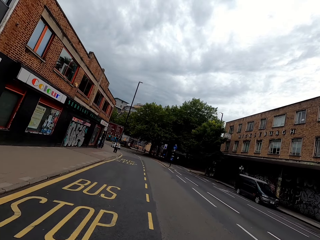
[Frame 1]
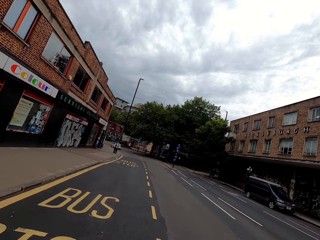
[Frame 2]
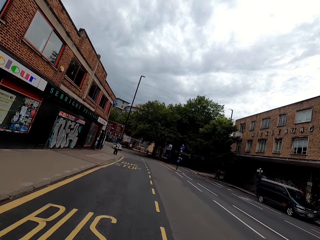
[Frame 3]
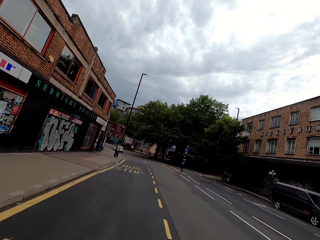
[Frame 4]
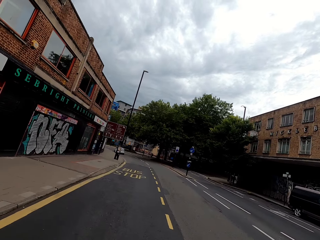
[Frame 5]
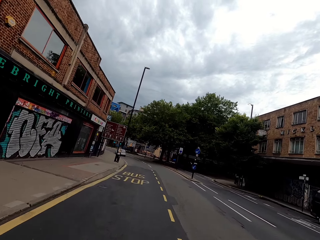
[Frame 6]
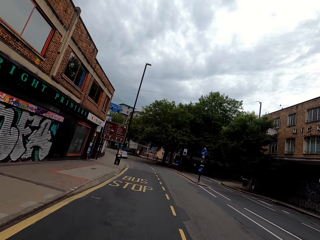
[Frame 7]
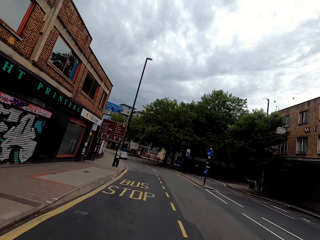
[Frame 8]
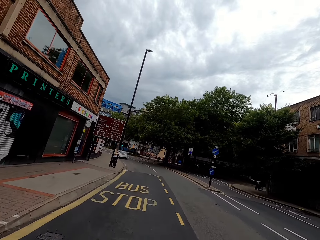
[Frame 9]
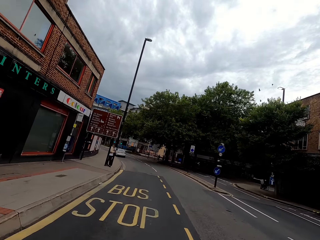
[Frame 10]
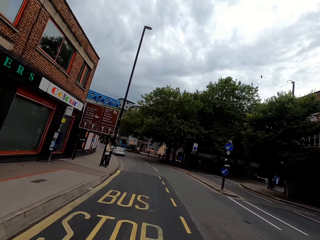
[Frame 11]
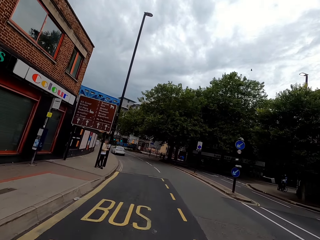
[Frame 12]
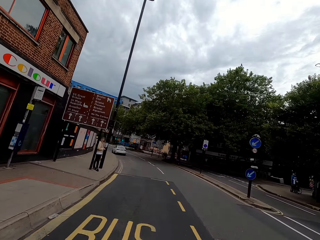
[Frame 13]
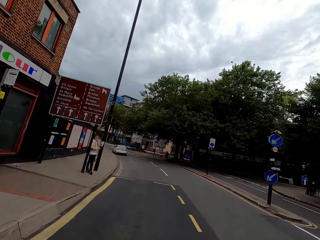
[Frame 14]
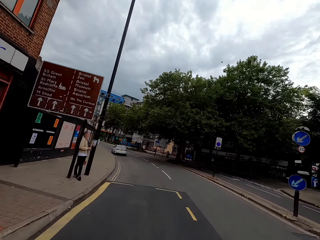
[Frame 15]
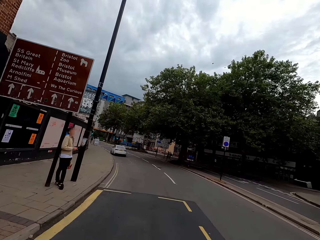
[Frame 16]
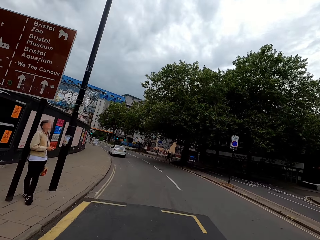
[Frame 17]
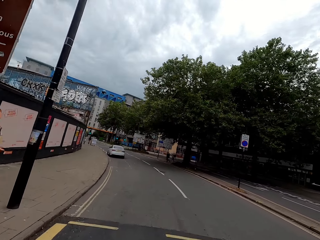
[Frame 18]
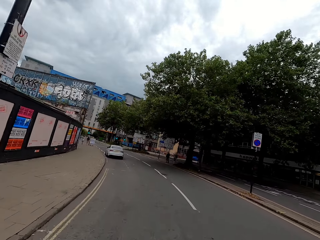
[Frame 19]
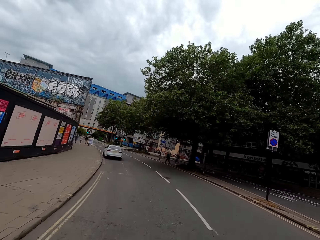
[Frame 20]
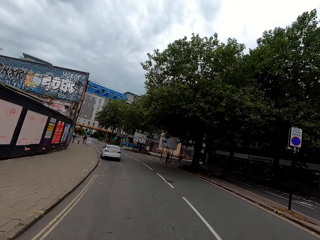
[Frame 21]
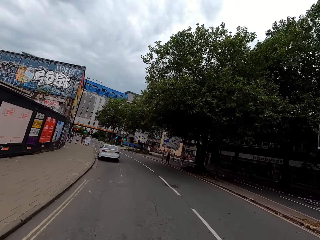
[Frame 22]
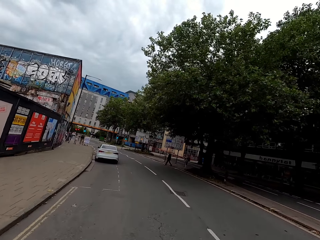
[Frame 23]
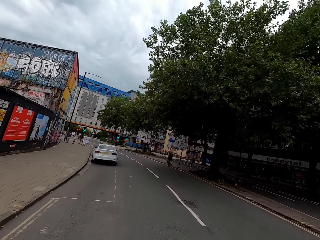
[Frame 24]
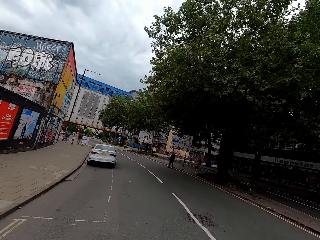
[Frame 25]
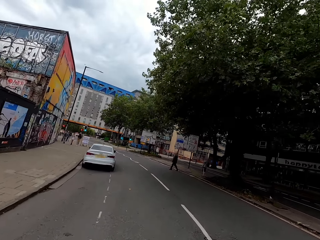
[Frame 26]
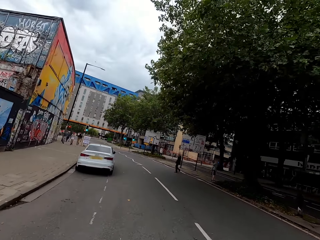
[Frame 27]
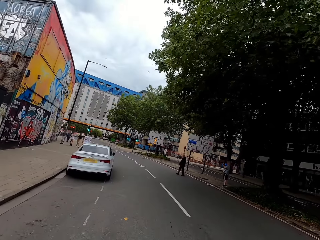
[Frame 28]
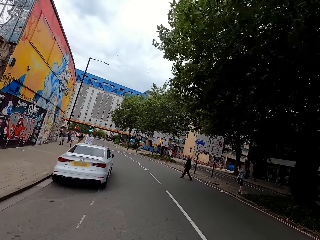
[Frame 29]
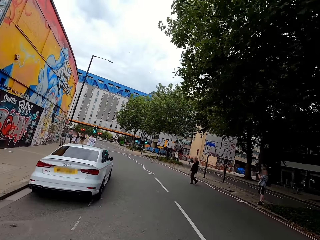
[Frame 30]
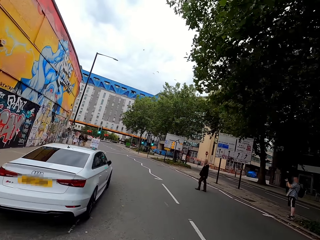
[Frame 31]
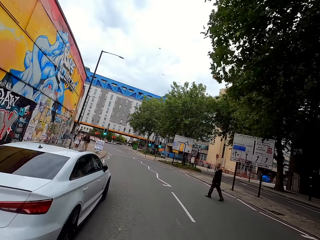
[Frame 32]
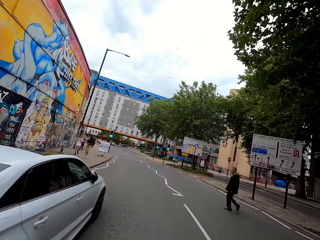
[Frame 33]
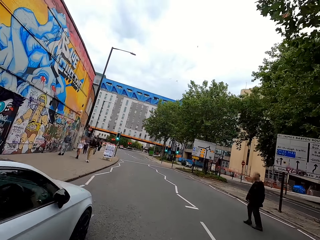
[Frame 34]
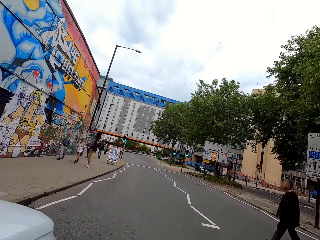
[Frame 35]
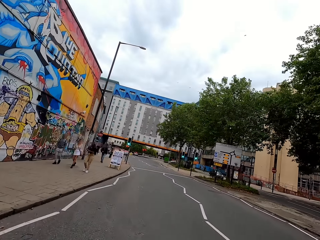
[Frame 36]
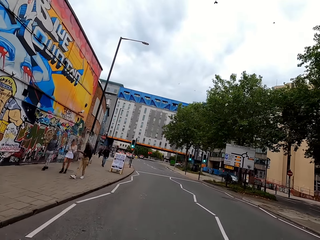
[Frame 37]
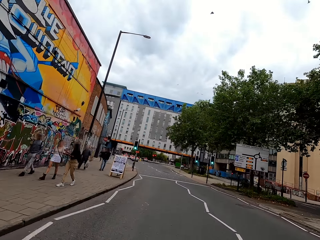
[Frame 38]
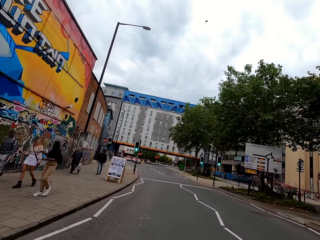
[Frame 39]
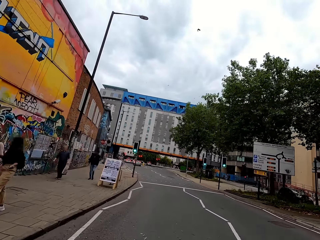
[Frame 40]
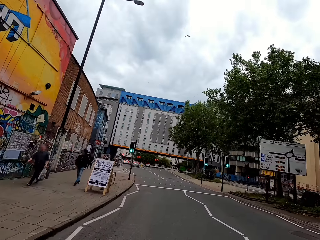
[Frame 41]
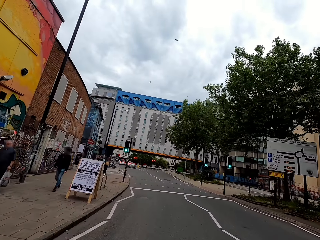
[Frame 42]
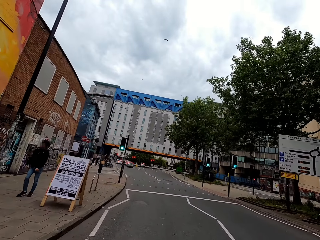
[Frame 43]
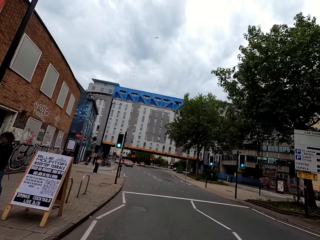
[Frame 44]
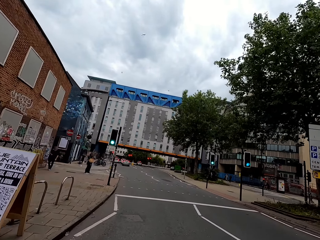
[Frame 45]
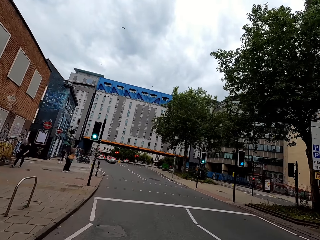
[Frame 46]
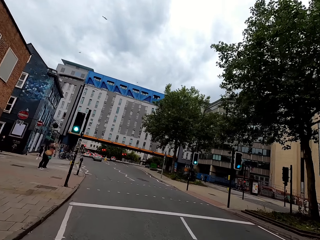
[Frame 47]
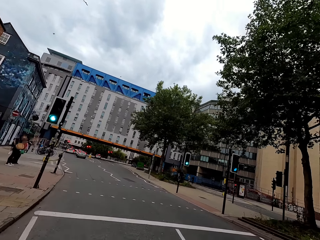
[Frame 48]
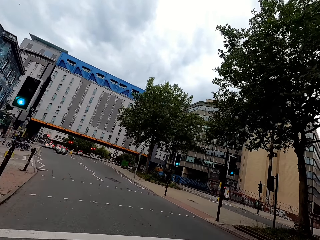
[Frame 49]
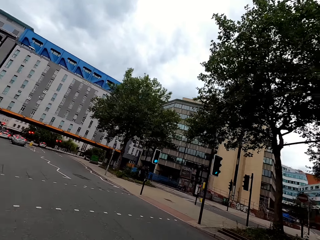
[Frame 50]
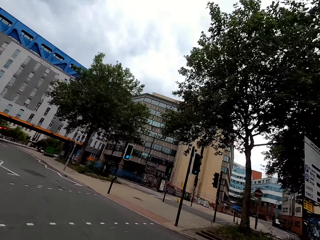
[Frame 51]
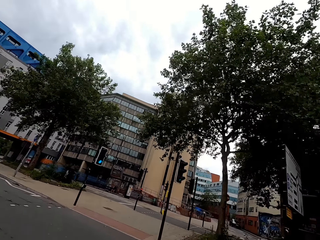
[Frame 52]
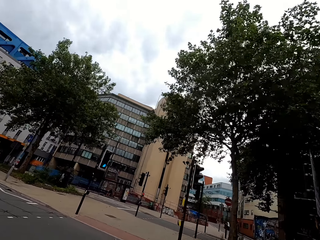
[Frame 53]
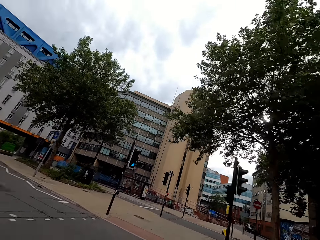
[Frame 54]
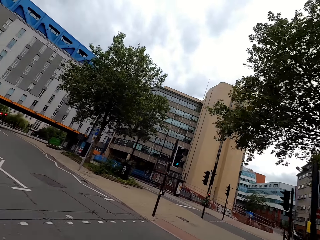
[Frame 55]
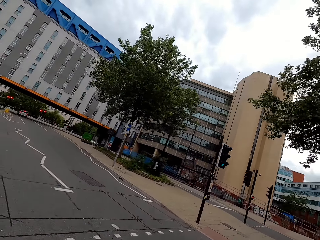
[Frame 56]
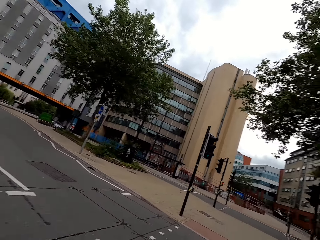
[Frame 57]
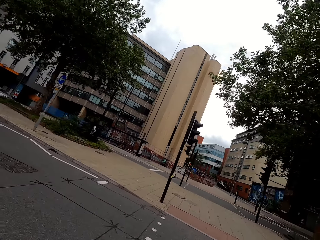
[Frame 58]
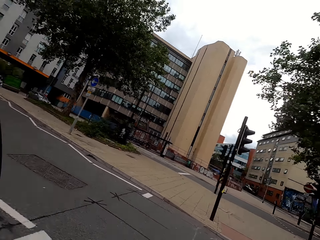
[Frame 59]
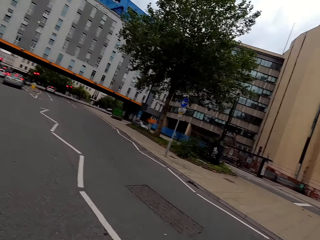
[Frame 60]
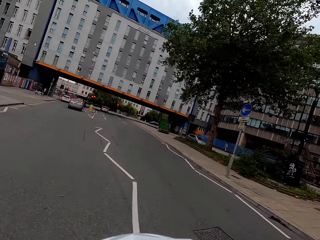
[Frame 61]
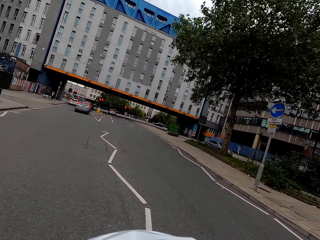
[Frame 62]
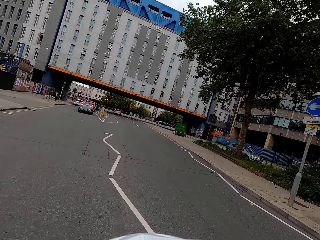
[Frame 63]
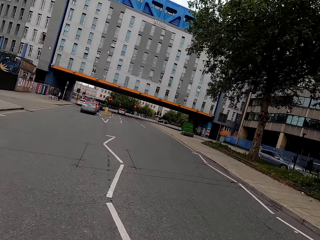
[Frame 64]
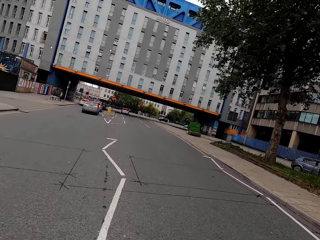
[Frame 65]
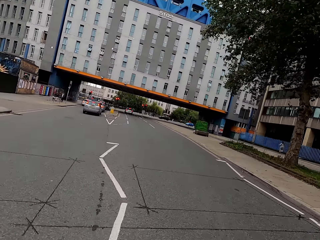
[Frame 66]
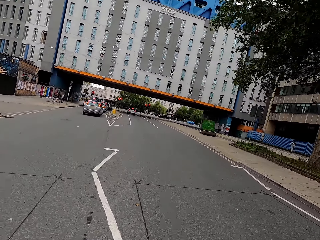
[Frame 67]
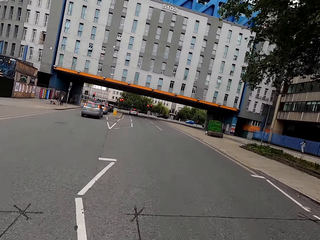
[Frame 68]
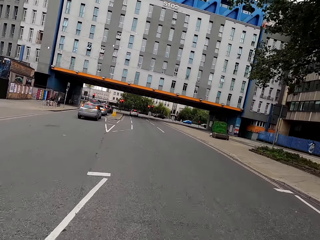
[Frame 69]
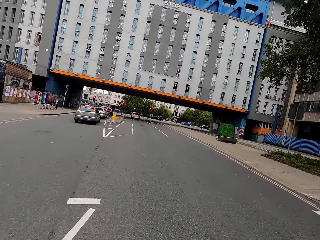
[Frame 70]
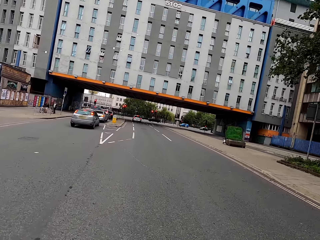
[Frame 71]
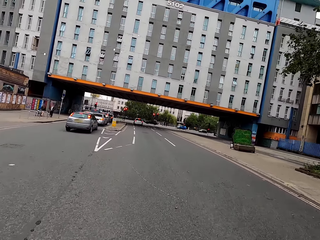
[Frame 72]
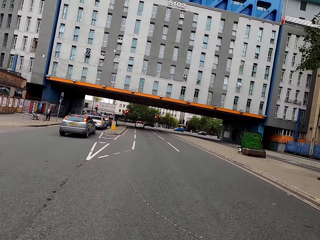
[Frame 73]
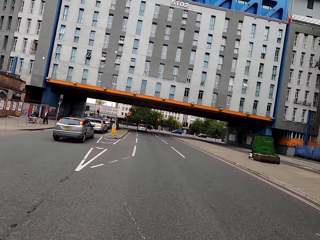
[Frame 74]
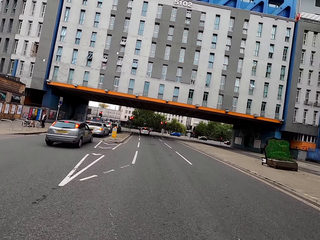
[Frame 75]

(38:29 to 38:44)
The camera wearer rides a bike on the road. They look around.

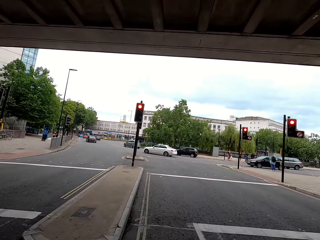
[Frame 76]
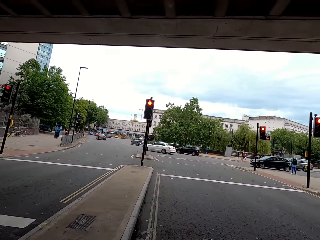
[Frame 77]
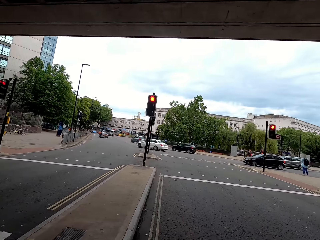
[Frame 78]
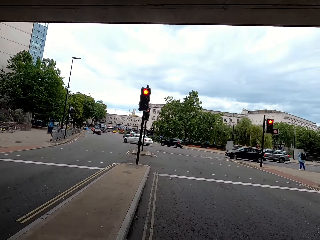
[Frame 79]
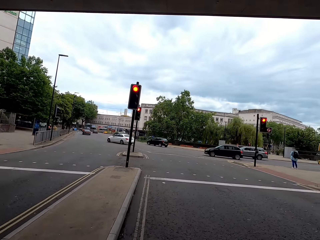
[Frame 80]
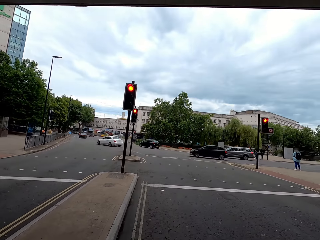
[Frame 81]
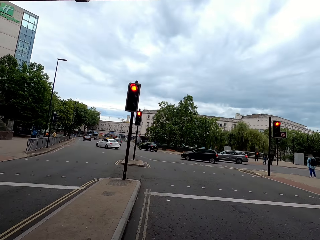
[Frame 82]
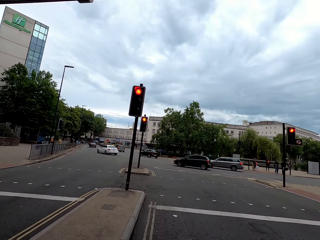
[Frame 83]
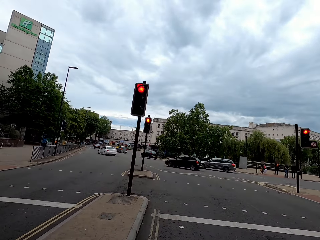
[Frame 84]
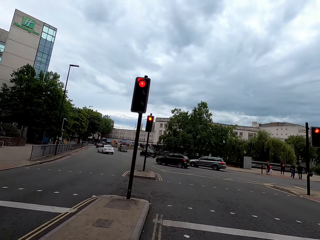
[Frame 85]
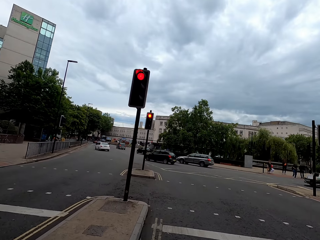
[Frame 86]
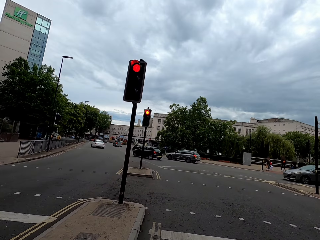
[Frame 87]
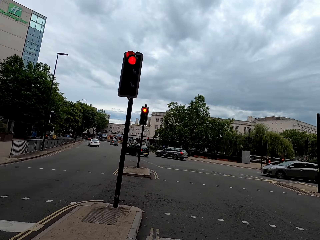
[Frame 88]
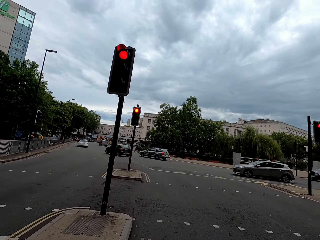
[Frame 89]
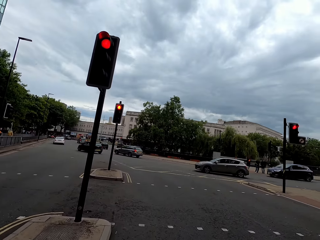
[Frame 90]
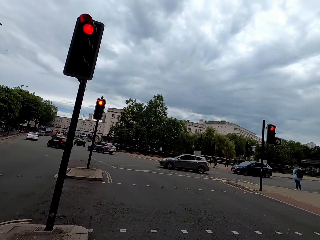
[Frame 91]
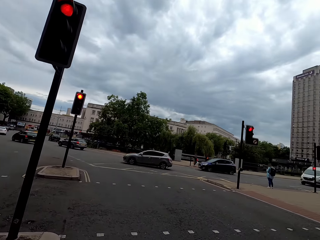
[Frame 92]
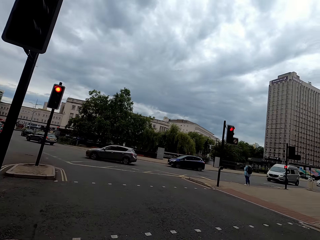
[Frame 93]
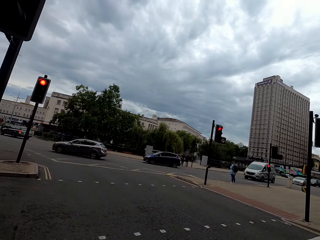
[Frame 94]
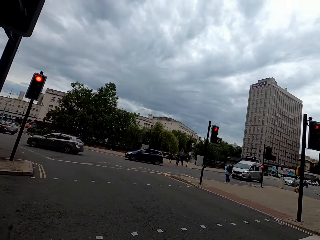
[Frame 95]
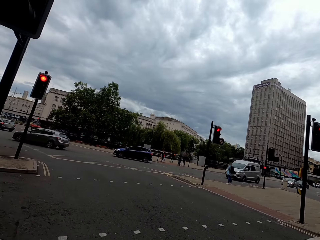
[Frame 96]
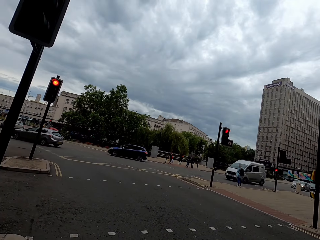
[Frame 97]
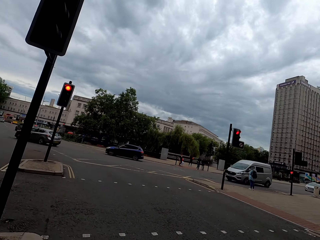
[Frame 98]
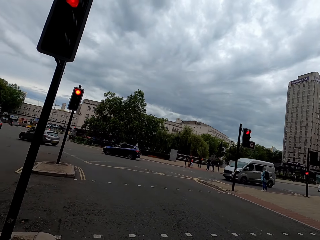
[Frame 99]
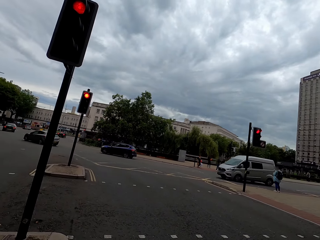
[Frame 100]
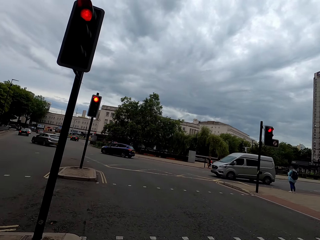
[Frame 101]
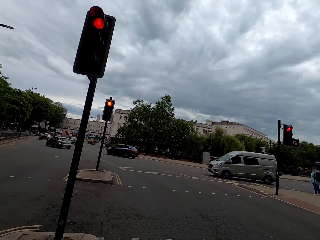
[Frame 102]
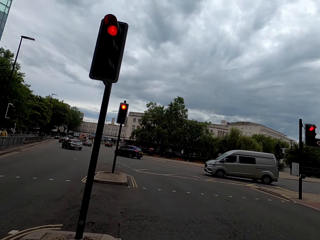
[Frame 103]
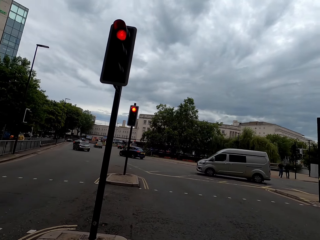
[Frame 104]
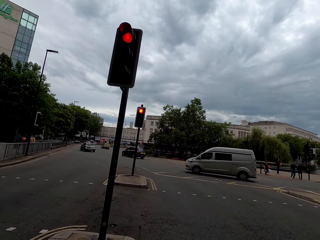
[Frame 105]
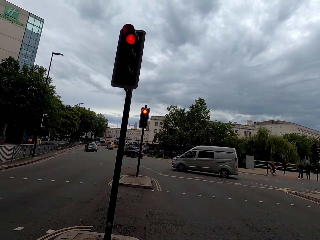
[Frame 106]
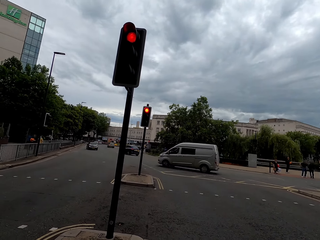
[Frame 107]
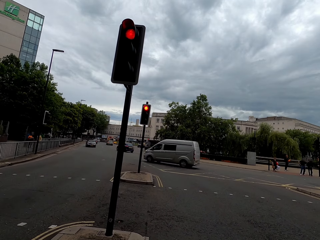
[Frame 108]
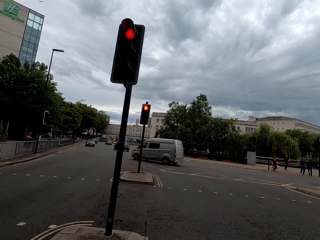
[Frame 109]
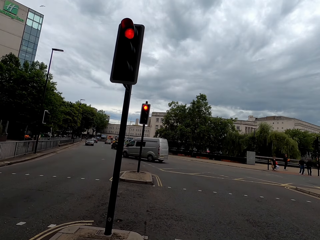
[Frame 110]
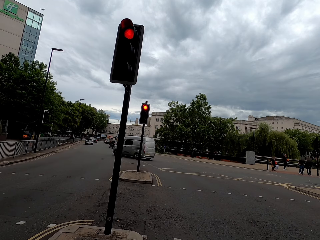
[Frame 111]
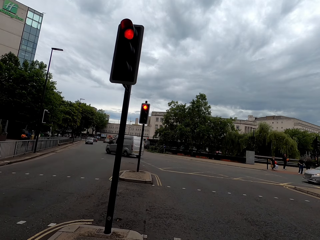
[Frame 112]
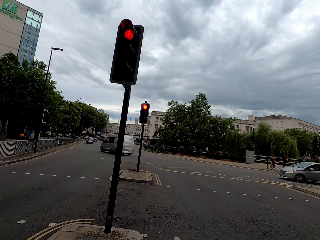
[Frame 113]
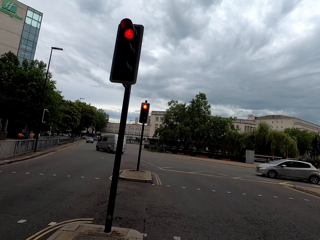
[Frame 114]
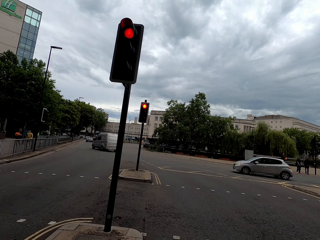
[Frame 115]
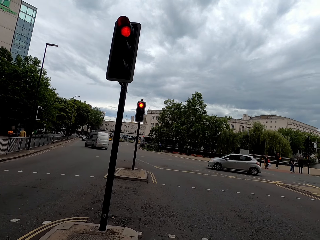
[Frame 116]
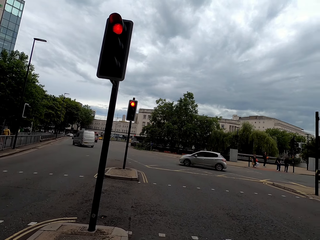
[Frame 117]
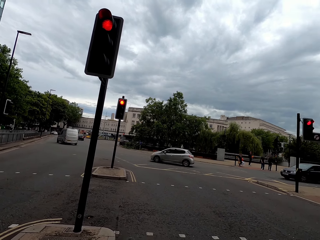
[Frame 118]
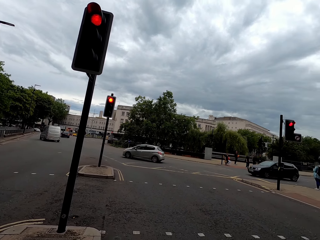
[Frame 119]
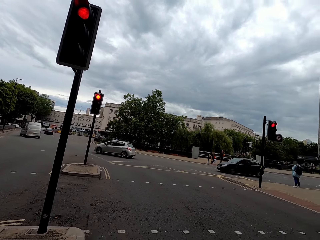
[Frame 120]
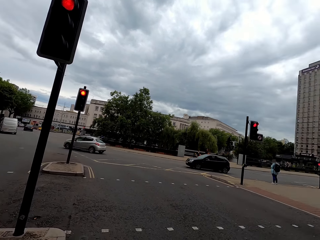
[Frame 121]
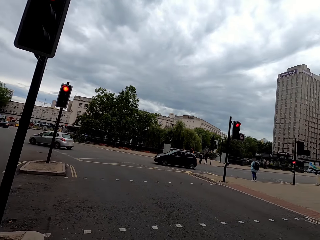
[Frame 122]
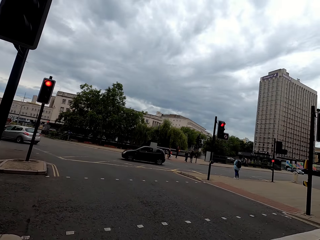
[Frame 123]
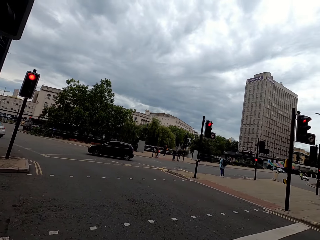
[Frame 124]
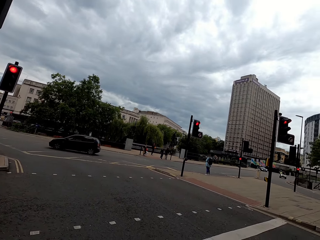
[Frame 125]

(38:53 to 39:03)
The camera wearer stops the bicycle. They look across the road.
